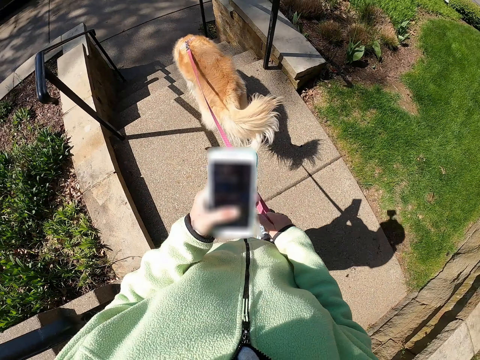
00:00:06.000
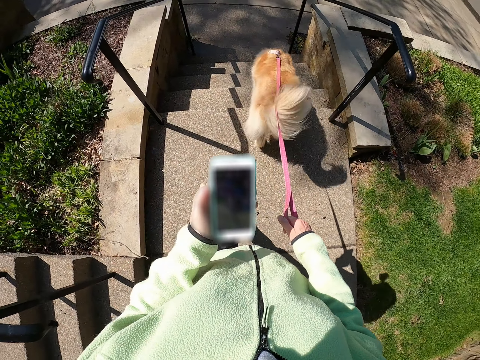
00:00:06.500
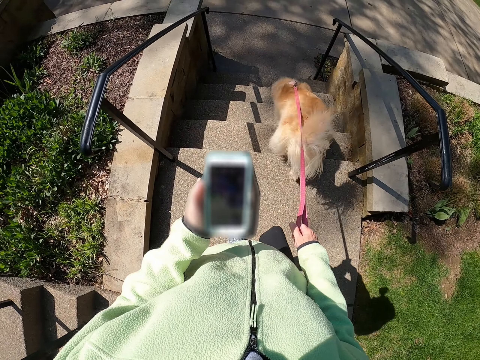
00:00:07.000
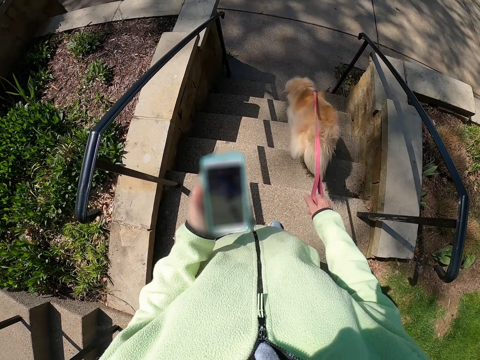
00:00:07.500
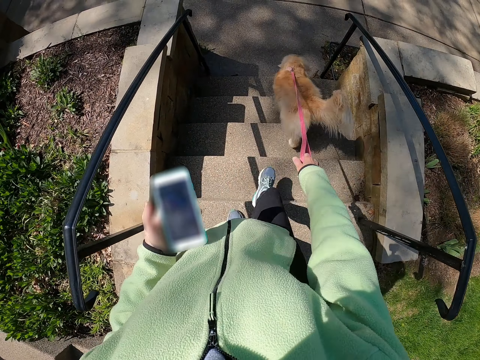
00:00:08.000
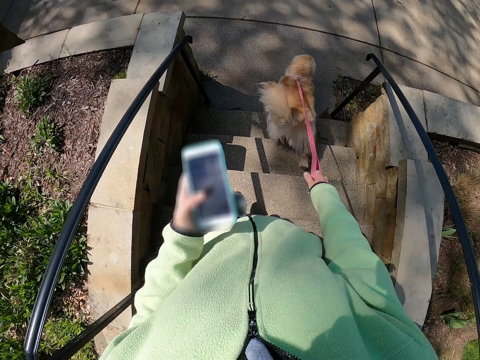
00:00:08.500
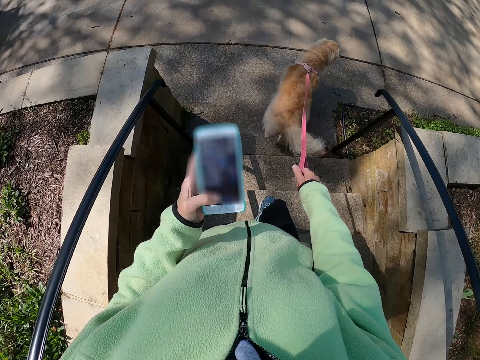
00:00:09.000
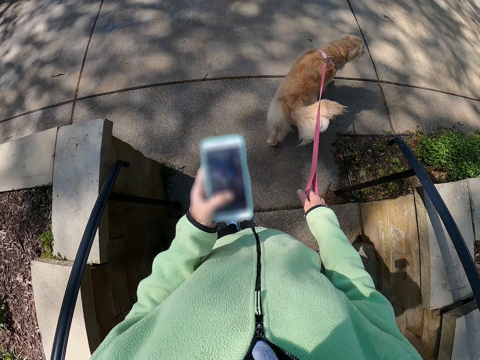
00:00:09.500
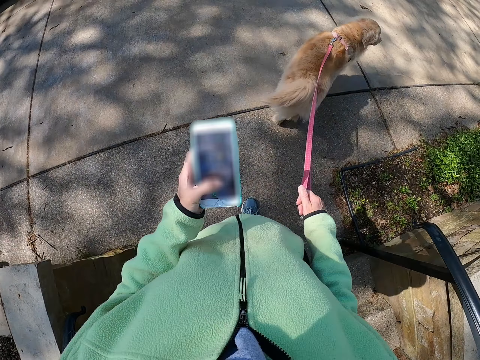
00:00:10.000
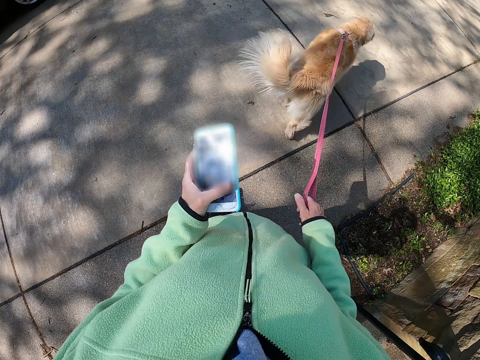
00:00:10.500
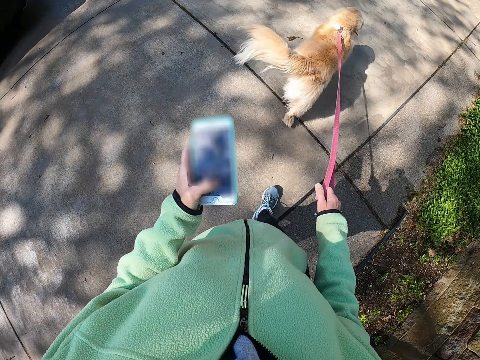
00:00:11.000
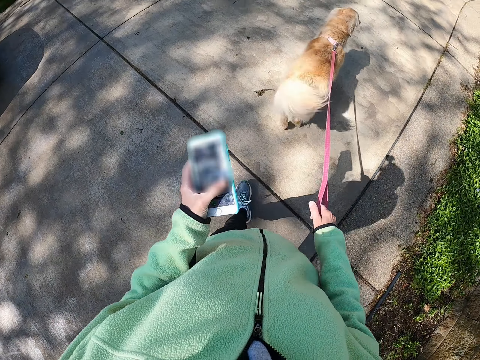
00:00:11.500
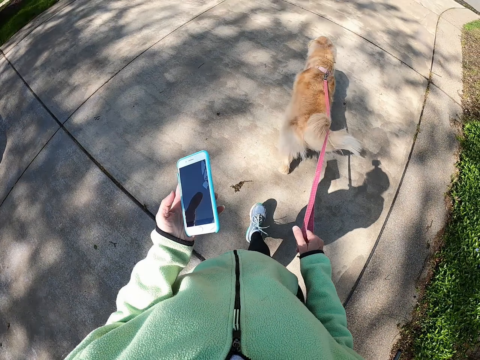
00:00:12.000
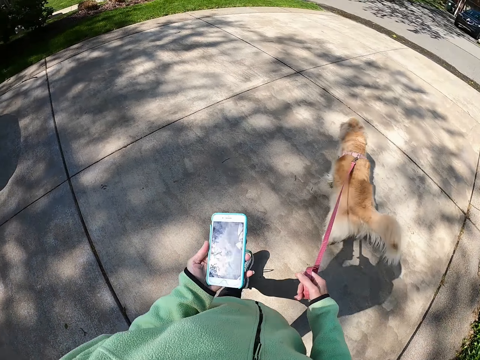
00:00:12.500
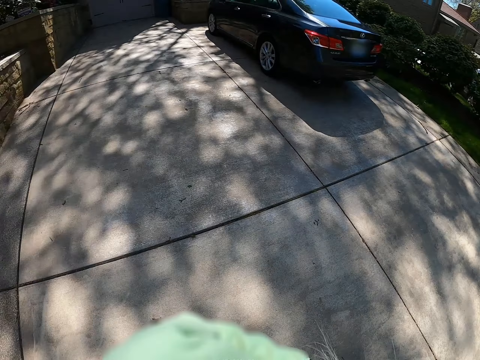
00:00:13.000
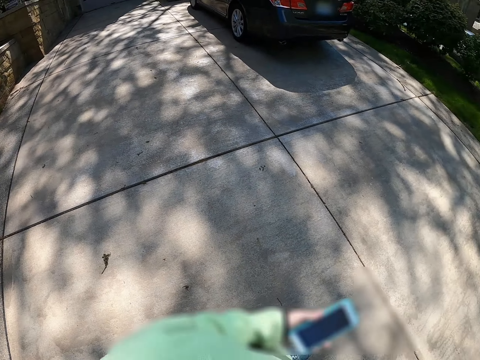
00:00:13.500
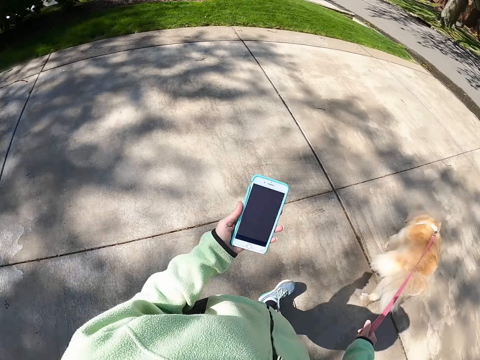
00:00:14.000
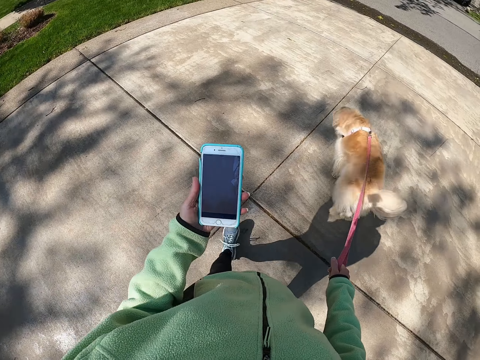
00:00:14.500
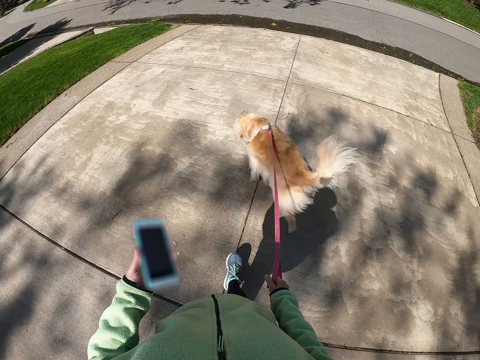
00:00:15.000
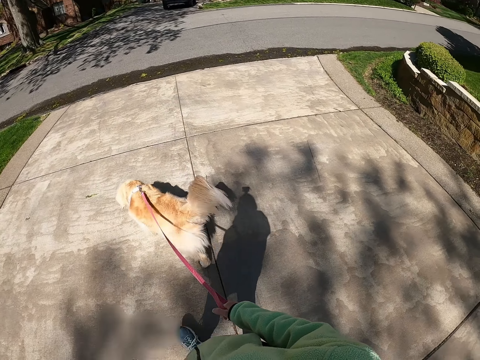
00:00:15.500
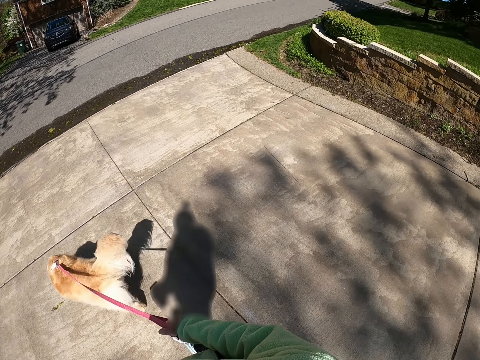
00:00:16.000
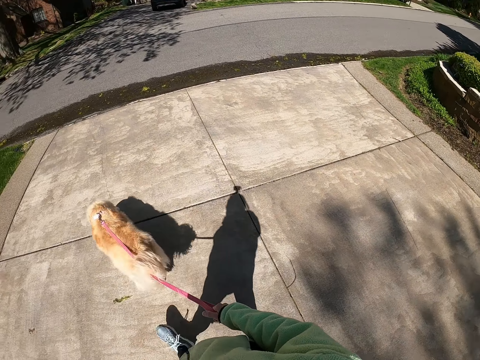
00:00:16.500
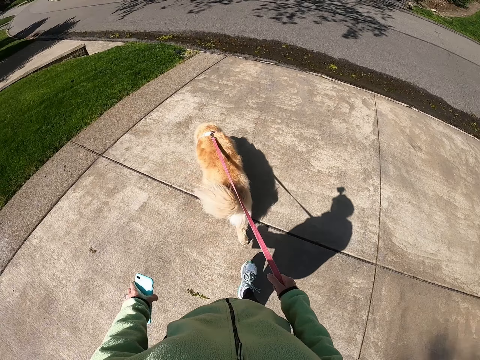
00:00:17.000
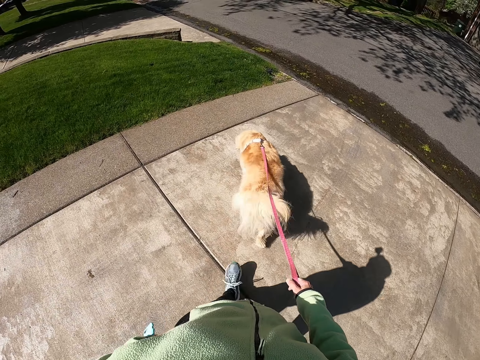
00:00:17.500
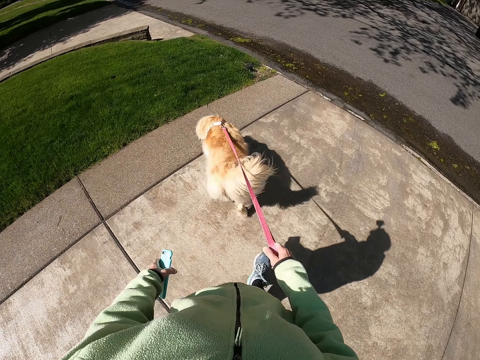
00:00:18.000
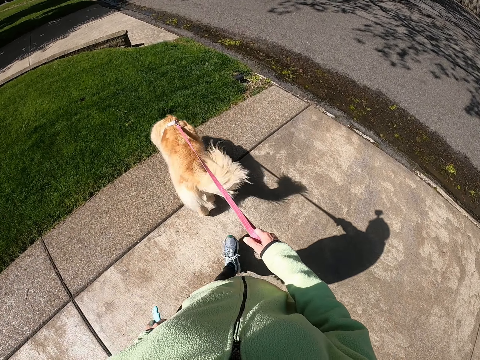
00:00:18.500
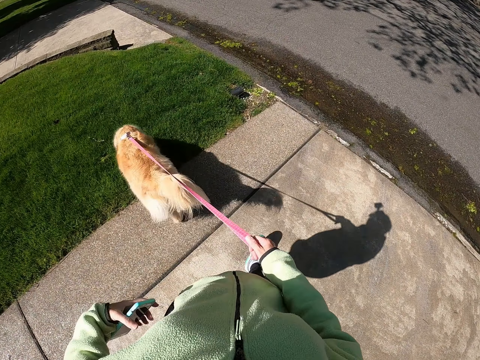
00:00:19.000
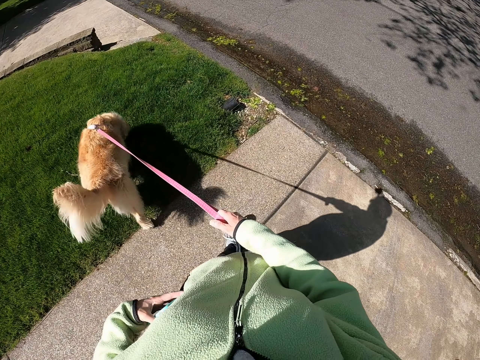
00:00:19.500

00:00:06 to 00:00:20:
The camera wearer operates the phone. He walks around the compound. He uses his phone. He looks around the compound. He looks at the phone. He uses his phone. He holds the dog rope. He walks the dog around the compound.

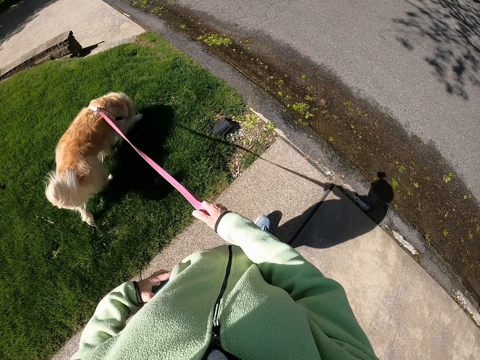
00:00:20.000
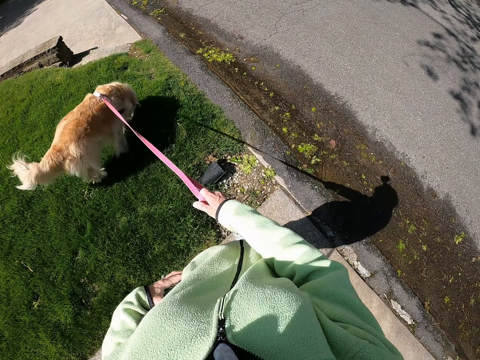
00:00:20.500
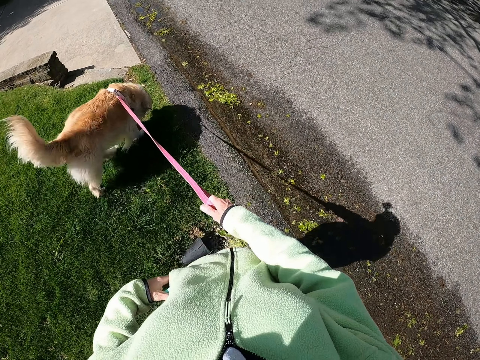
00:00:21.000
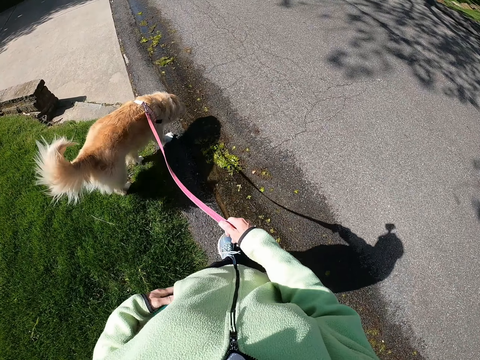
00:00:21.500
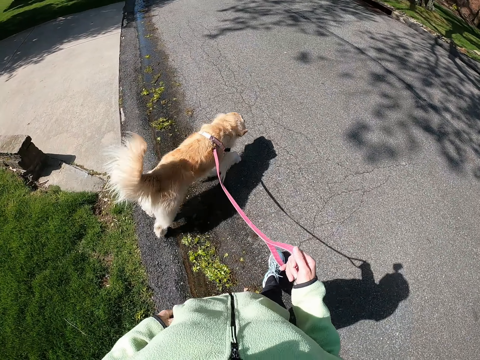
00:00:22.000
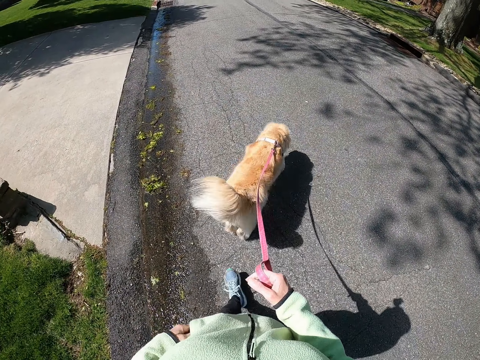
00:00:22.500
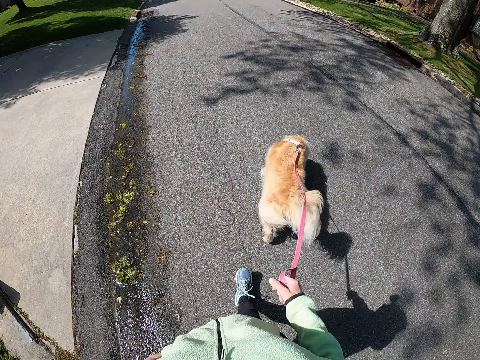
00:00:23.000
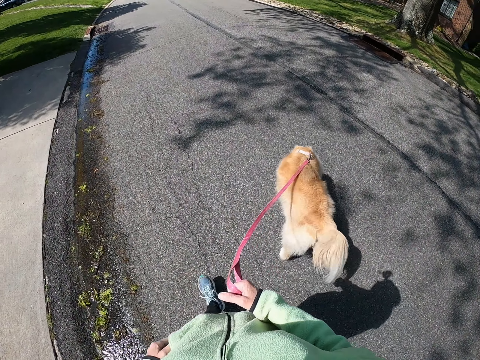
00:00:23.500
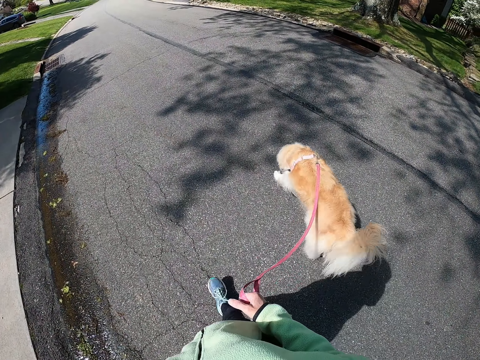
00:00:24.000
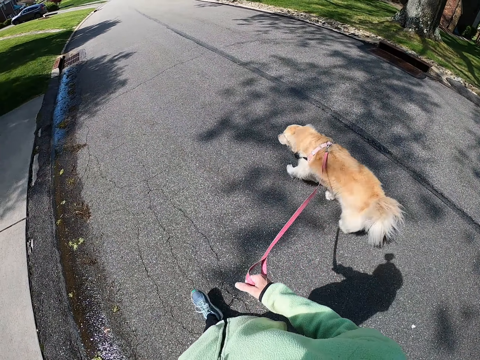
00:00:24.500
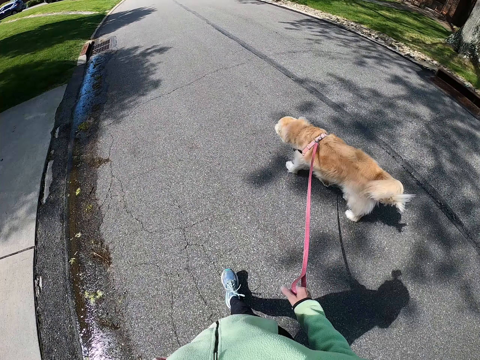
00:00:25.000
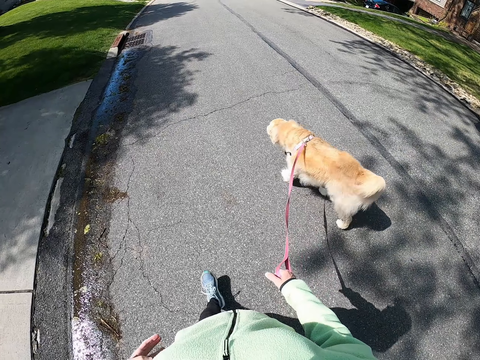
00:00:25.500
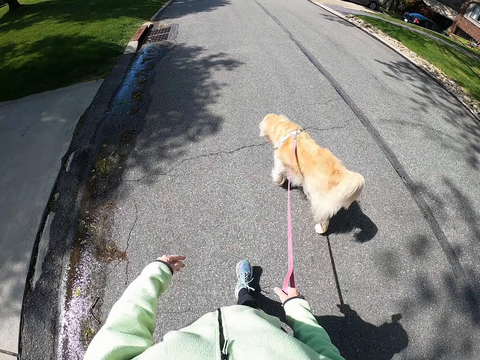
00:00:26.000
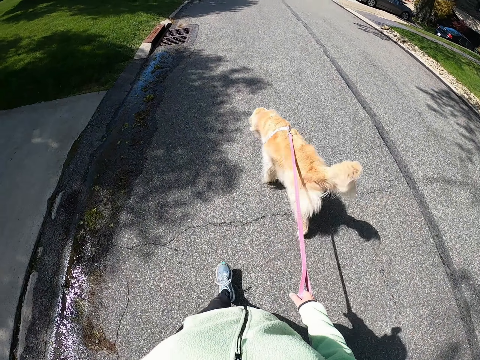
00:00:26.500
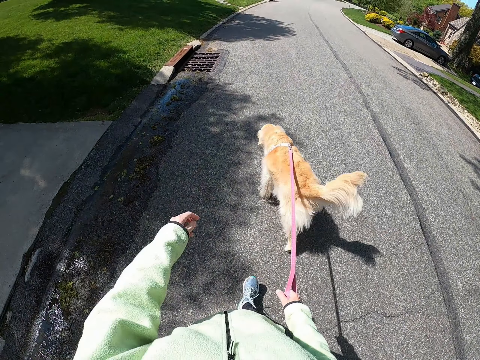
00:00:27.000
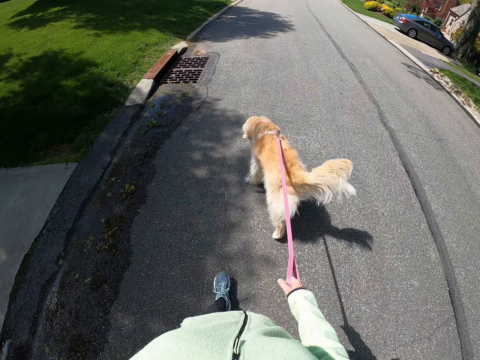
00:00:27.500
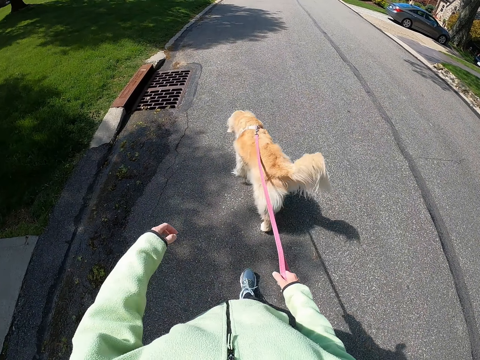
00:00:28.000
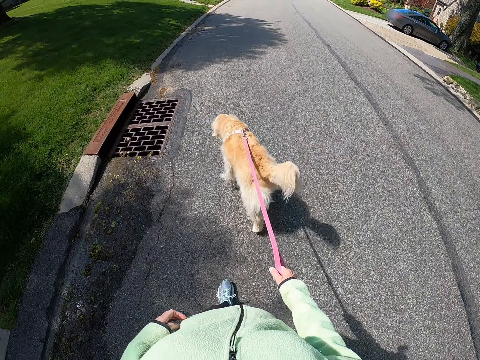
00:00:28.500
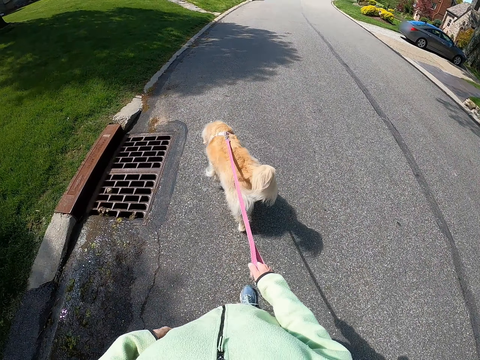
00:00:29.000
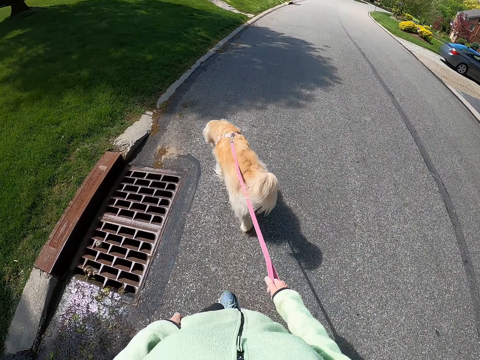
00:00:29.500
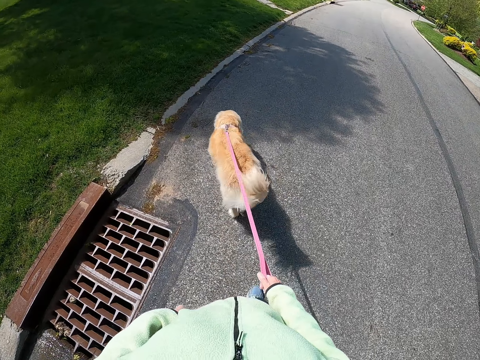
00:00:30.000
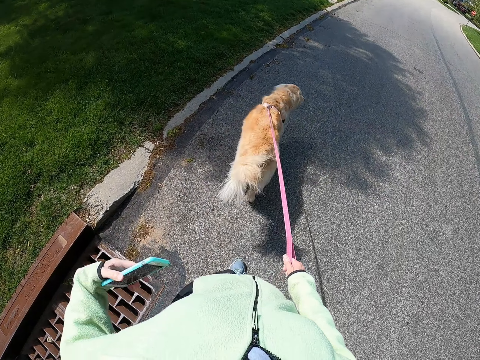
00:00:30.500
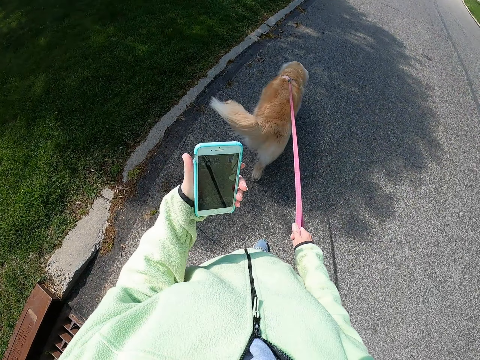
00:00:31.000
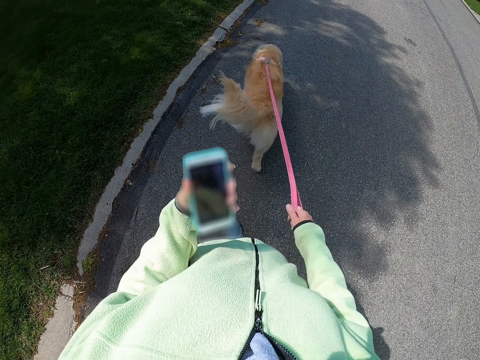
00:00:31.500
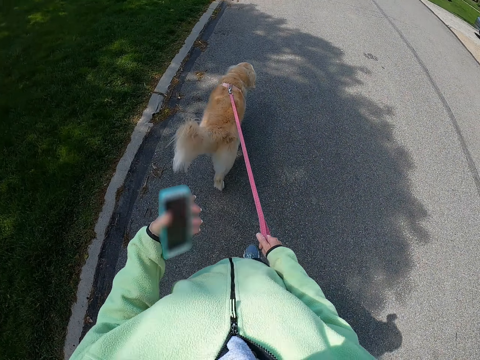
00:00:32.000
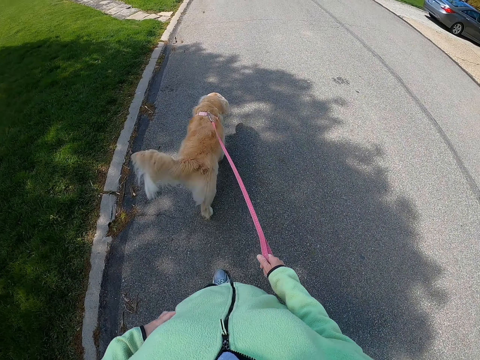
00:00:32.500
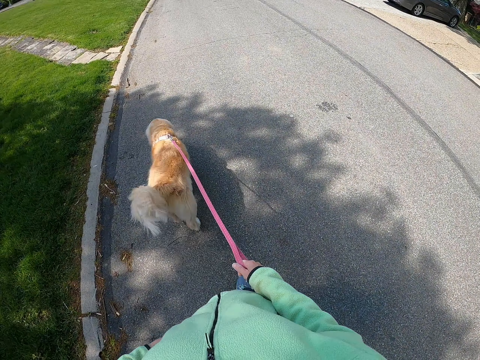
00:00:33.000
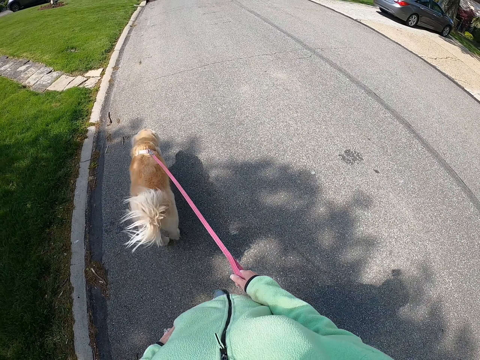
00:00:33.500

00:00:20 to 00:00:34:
The camera wearer puts his phone in the pocket. He walks the dog around the compound. He walks with the dog on the road. He removes the phone from the pocket. He looks at the phone. He puts his phone in the pocket.
